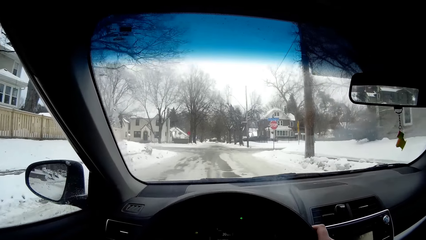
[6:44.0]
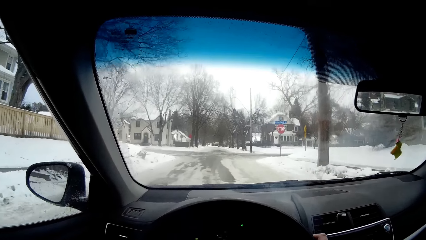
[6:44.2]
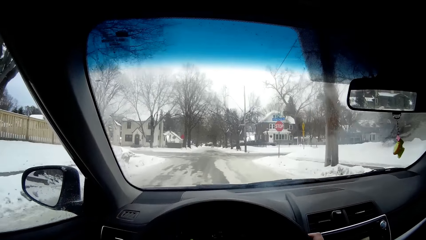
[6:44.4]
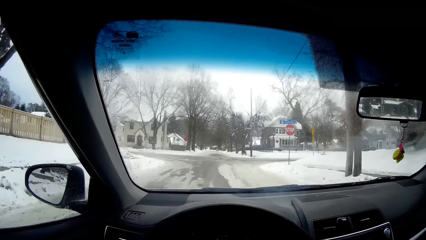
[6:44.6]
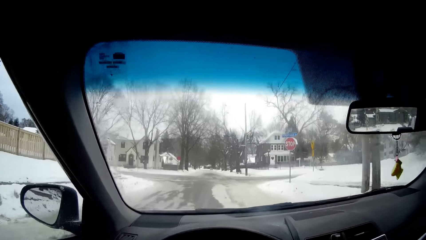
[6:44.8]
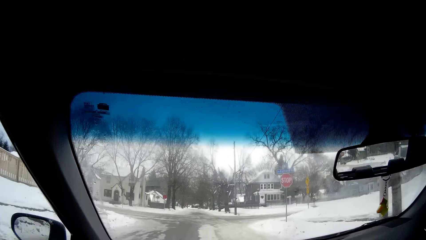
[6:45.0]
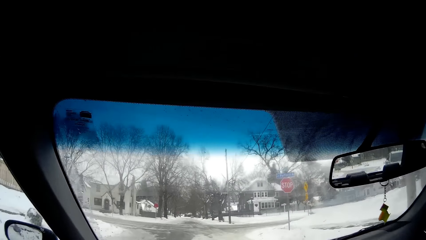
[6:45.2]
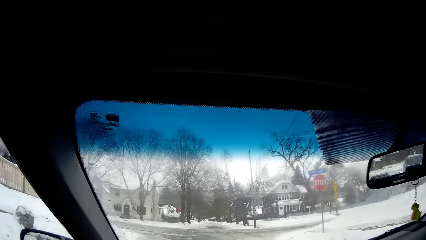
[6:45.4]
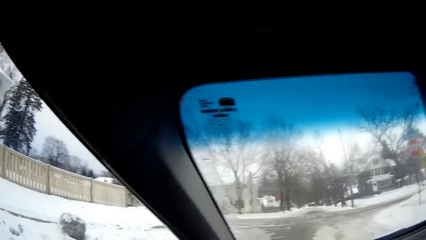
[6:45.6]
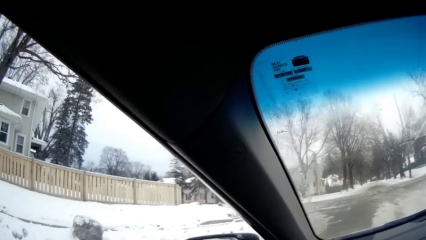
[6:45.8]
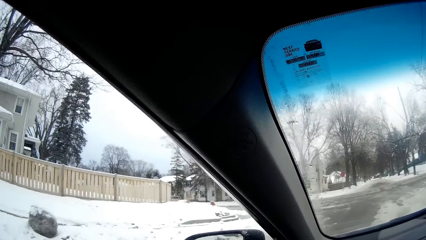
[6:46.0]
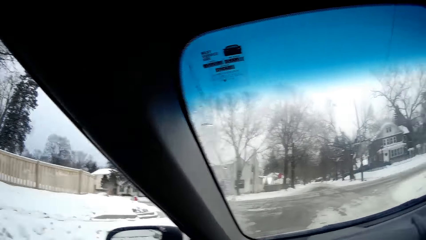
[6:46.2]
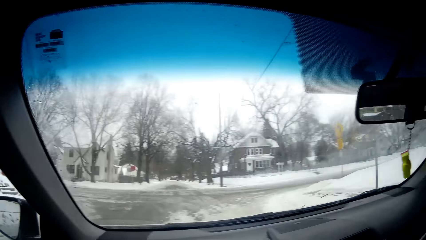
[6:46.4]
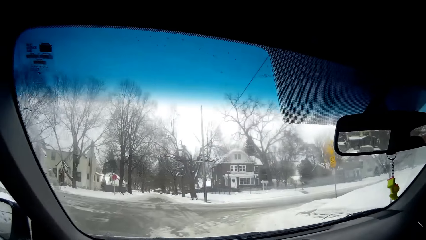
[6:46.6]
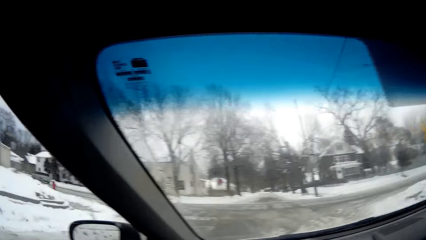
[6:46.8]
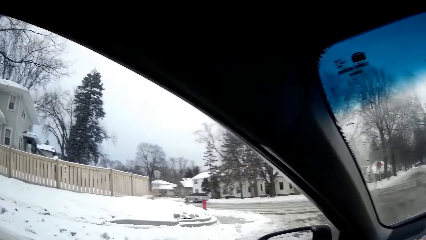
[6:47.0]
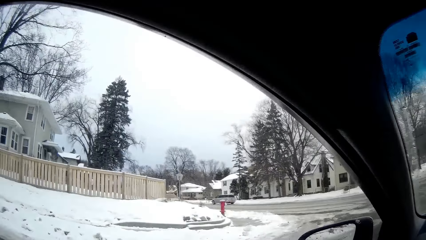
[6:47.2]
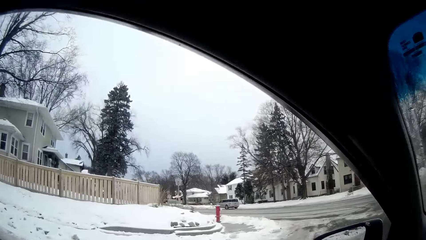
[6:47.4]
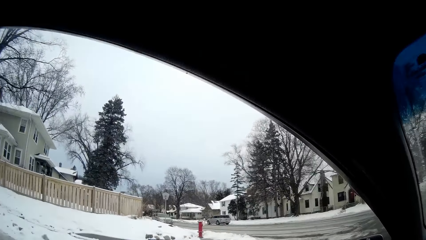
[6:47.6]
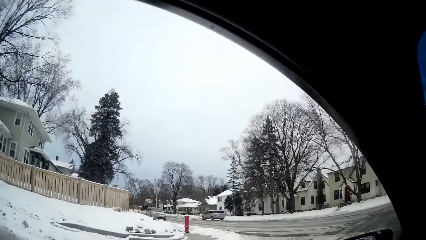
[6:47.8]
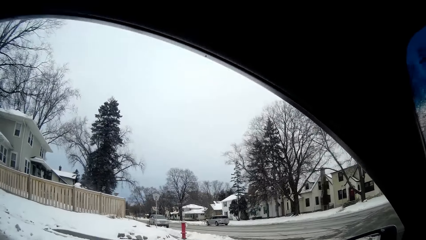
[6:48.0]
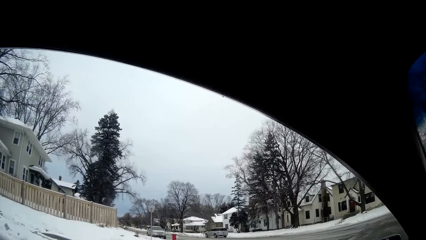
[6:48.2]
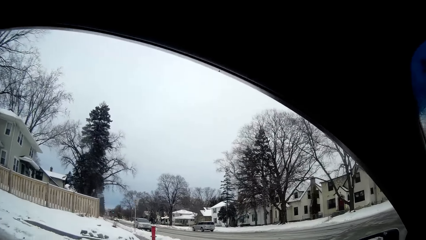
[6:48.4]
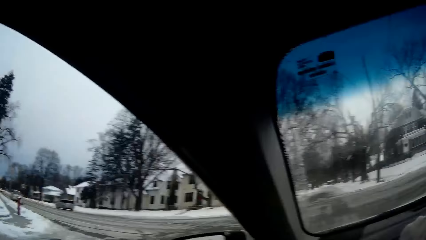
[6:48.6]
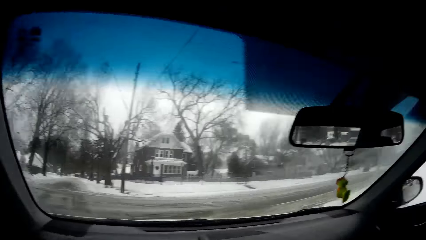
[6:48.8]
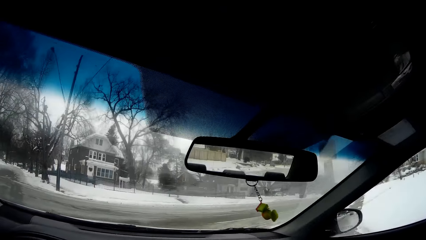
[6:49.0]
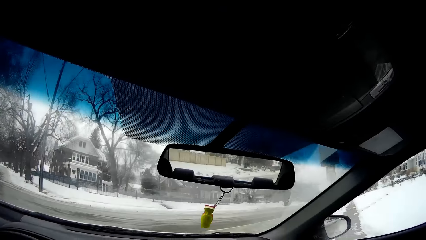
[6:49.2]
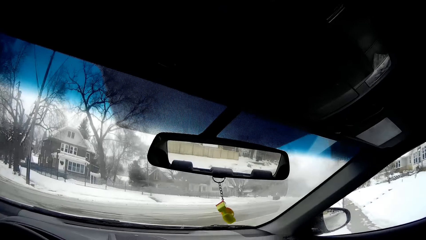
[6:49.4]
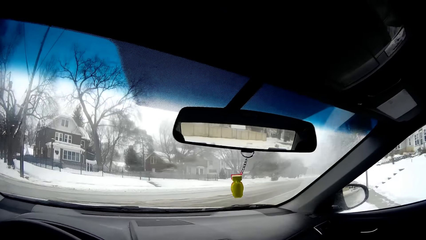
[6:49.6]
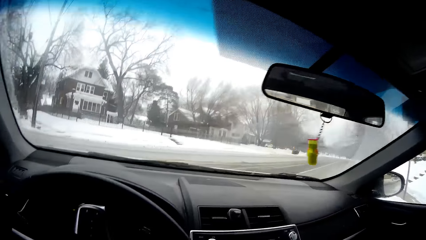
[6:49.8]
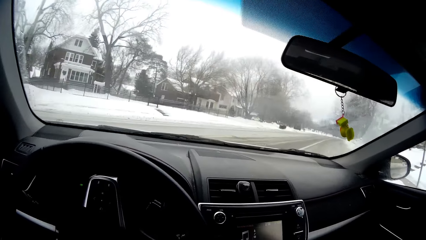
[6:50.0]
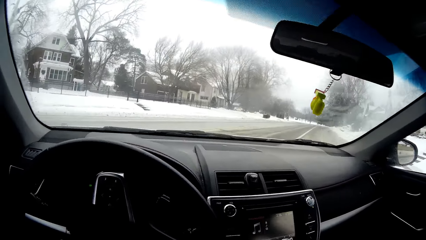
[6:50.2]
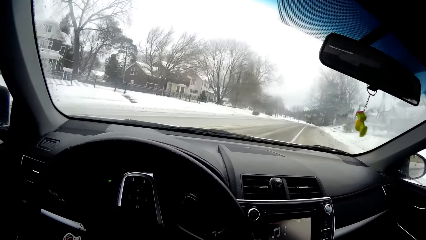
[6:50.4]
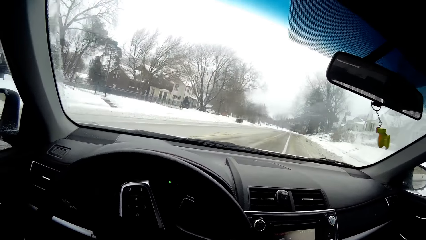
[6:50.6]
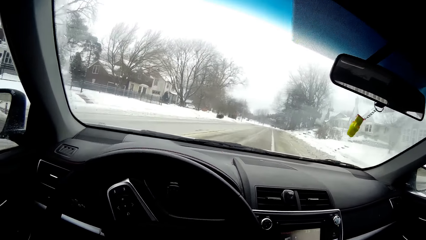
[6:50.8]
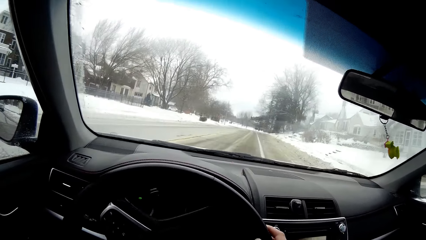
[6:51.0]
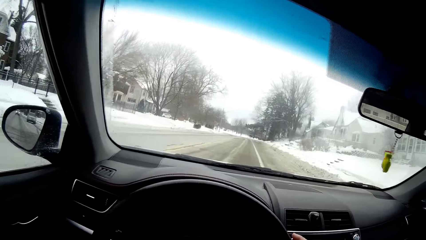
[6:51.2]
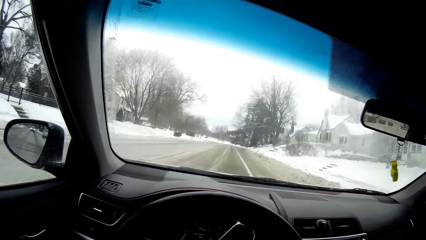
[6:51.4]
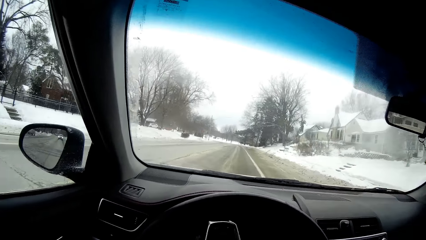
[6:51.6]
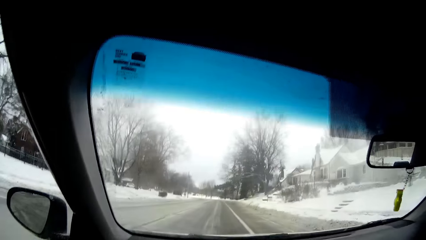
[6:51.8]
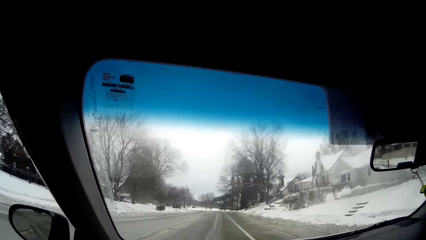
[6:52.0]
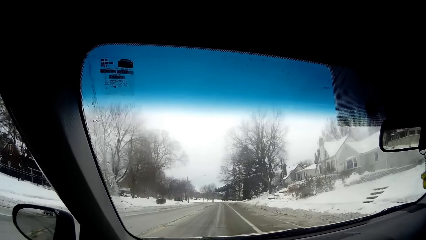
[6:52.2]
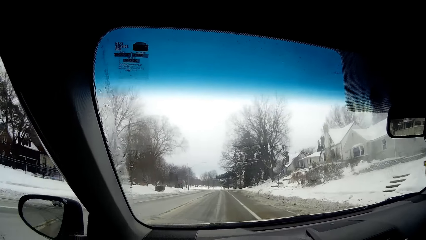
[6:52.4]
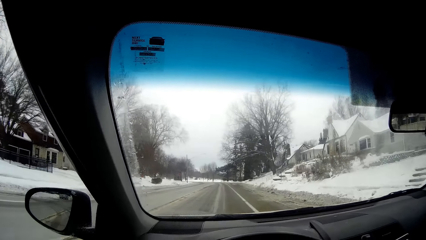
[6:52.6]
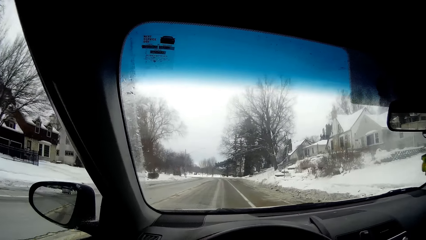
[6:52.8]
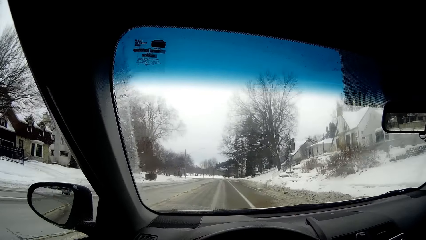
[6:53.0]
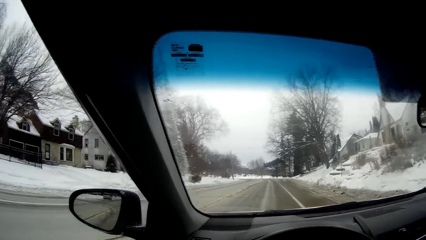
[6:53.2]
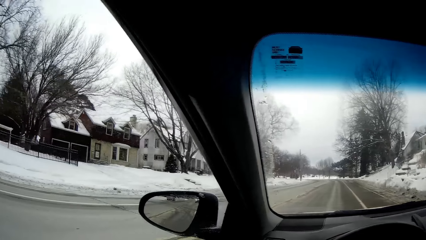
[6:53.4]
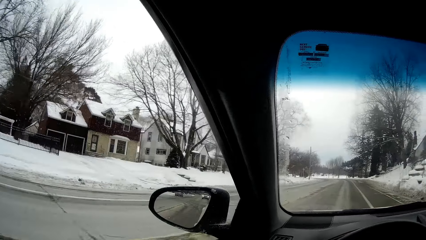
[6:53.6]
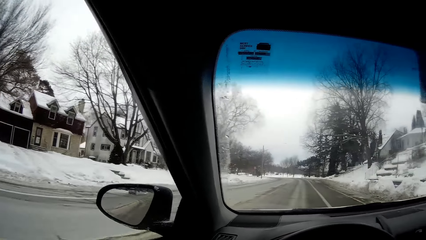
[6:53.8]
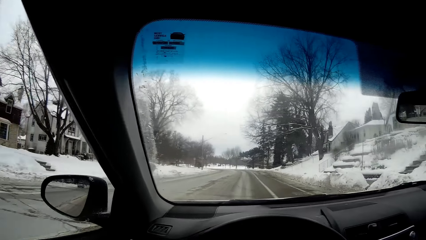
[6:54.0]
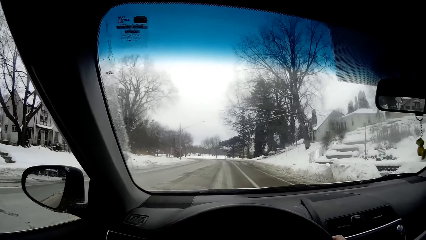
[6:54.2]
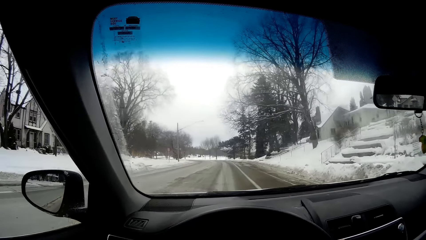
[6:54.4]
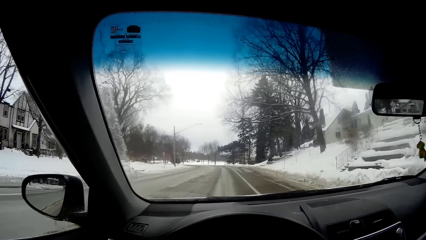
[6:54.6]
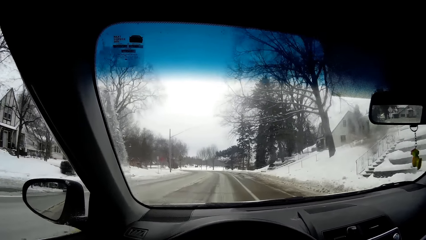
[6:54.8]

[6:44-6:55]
The camera wearer looks through the window. They turn right.

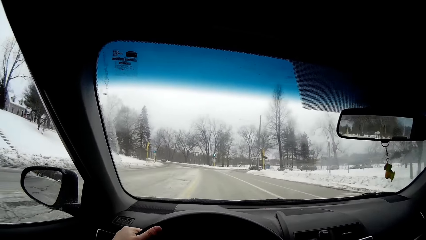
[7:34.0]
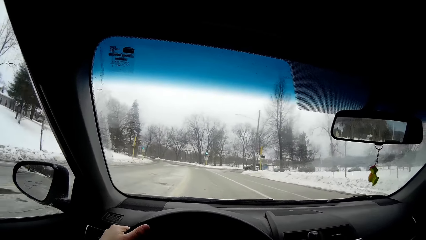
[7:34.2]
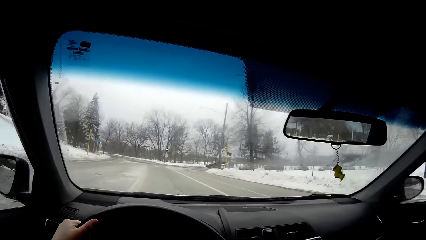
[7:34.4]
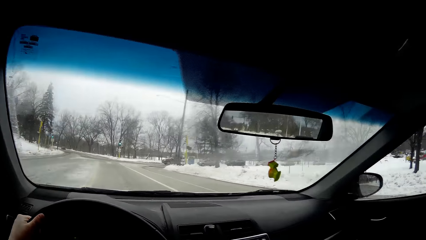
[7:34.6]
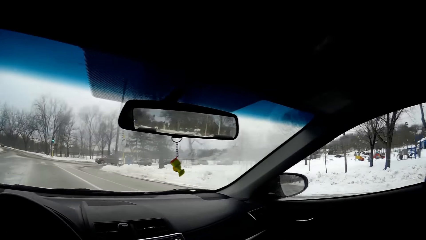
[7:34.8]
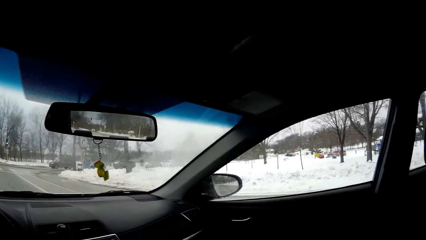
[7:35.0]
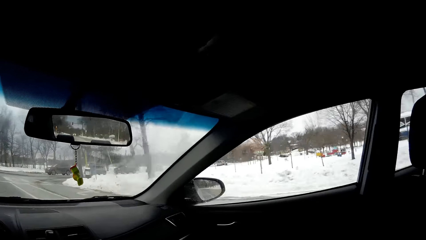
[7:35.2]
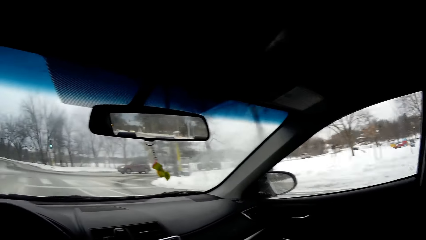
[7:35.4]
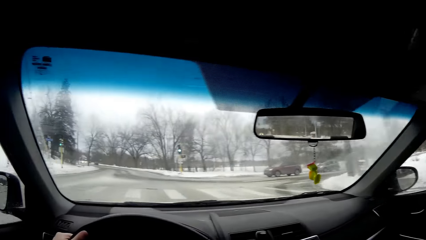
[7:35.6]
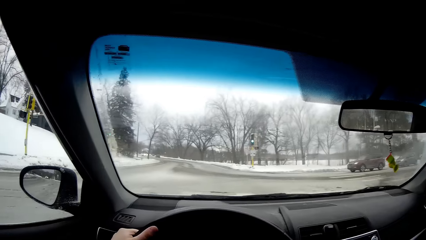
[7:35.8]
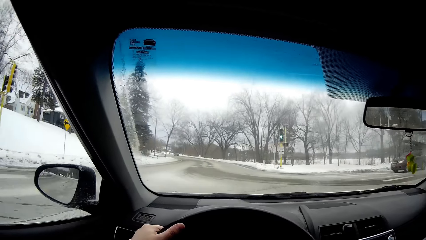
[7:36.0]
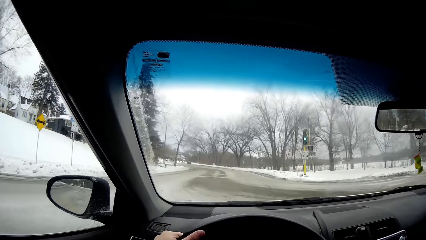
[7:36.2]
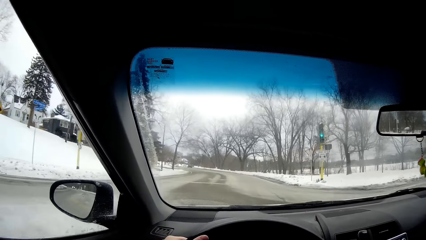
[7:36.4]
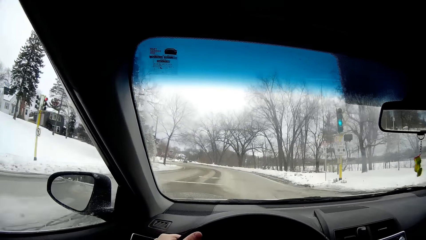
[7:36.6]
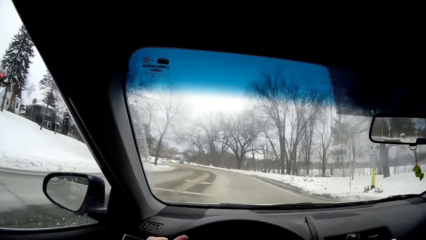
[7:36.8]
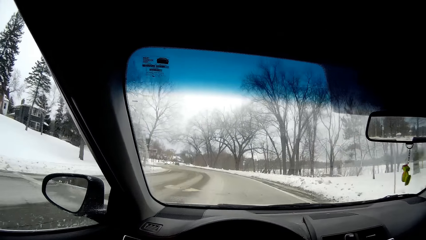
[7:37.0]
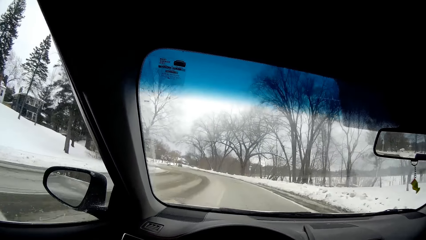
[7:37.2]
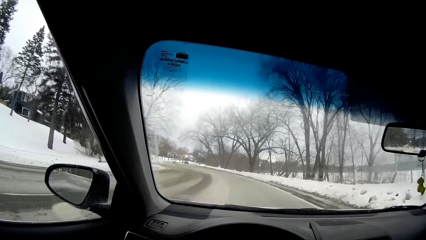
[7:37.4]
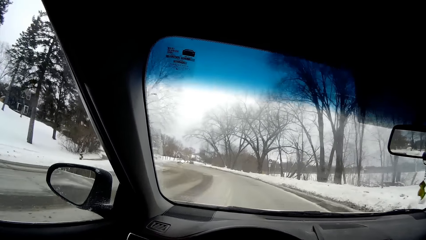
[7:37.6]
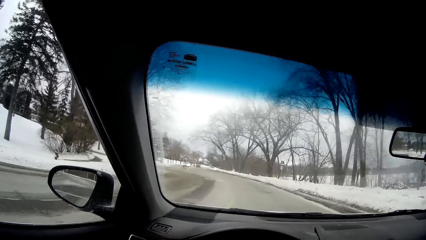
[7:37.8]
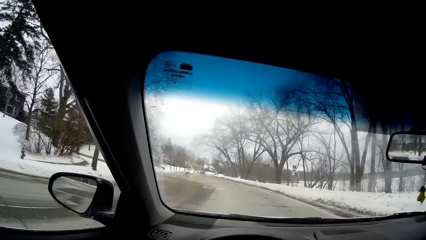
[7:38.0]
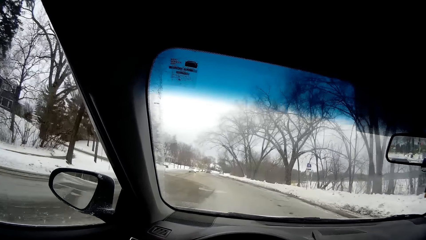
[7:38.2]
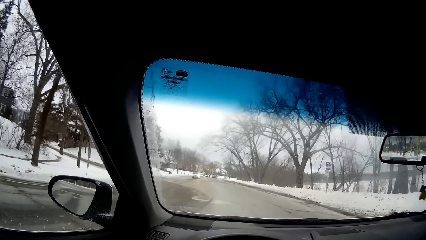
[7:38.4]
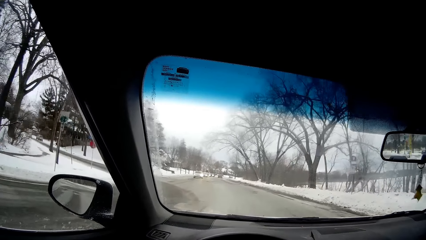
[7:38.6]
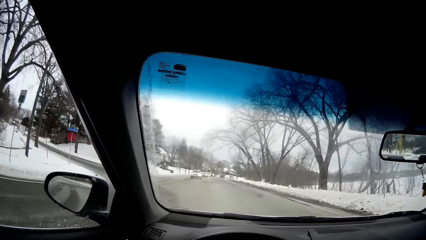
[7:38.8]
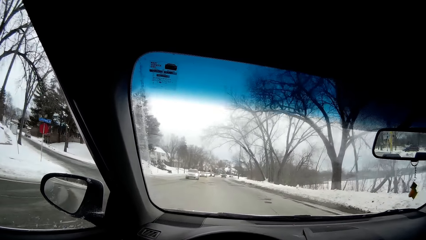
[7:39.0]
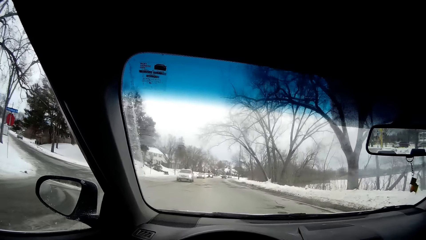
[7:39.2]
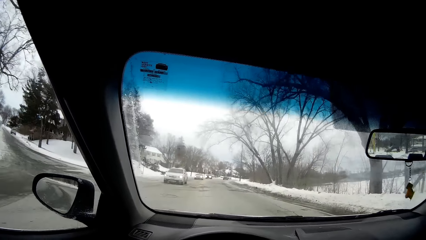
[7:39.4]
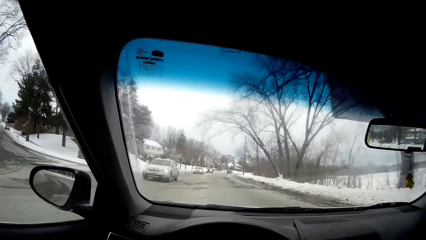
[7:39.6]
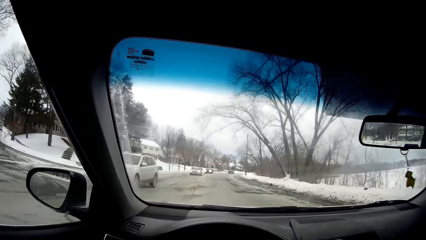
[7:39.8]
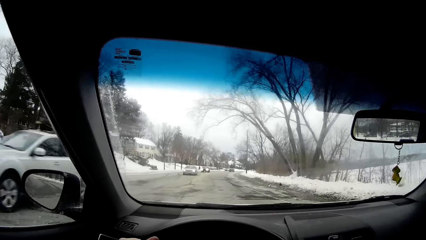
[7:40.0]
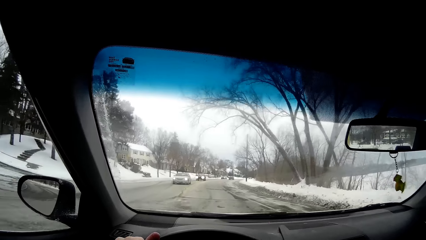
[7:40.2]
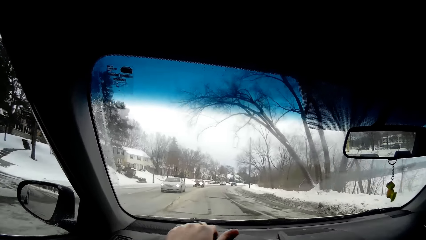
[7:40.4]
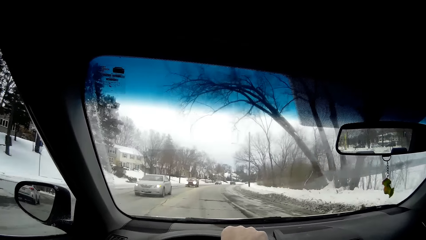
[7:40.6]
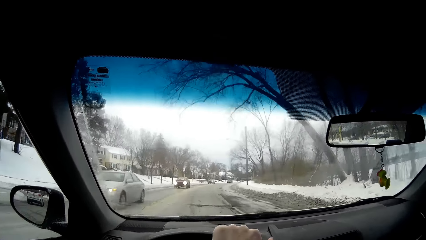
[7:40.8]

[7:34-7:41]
The camera wearer looks on the other side.
